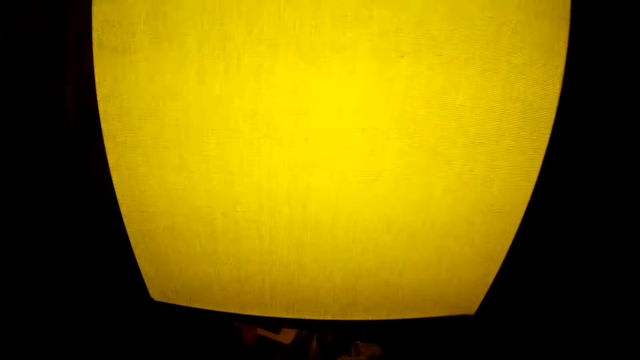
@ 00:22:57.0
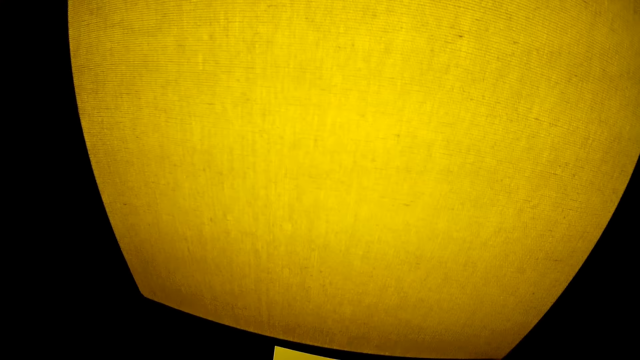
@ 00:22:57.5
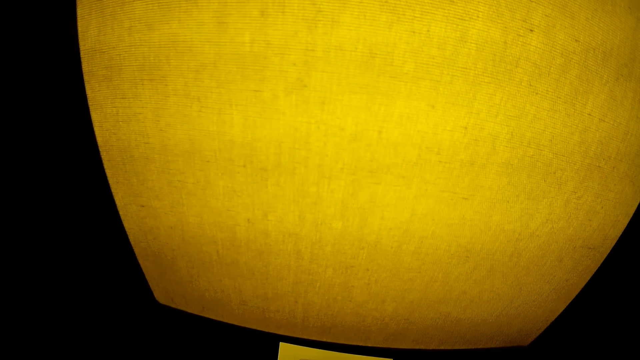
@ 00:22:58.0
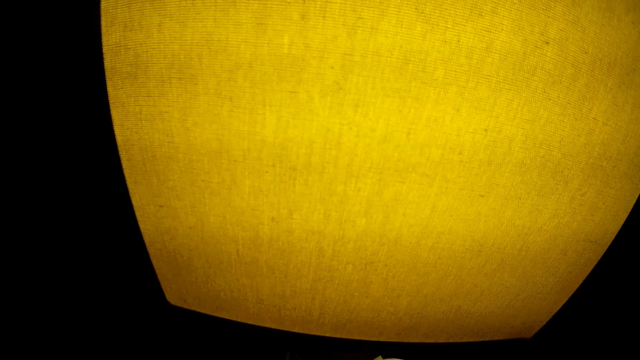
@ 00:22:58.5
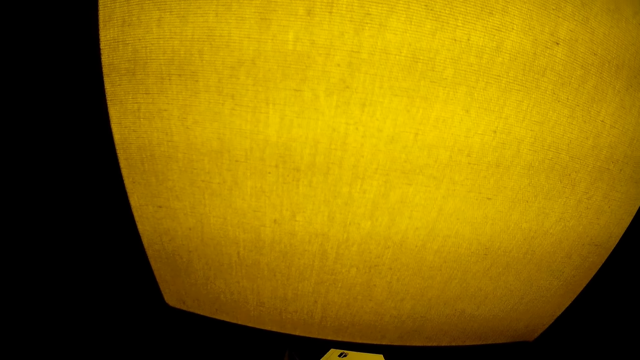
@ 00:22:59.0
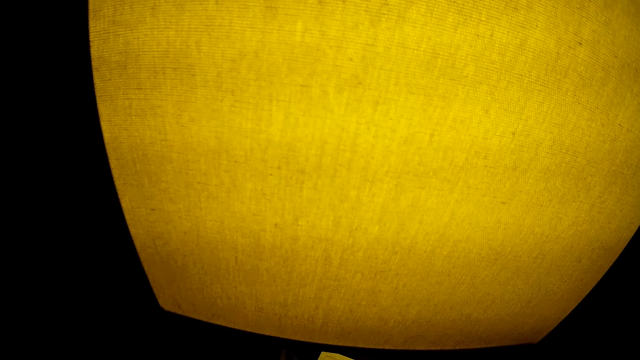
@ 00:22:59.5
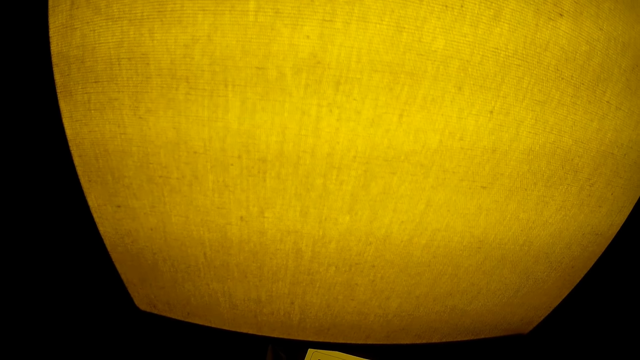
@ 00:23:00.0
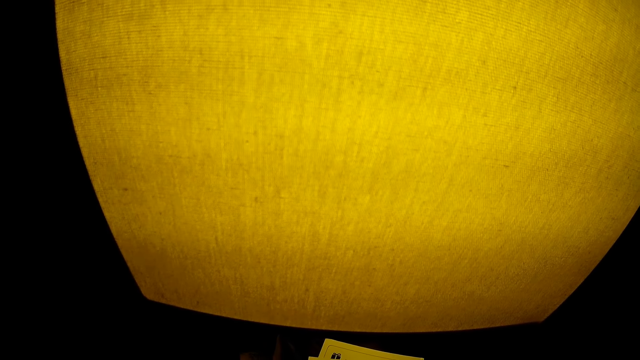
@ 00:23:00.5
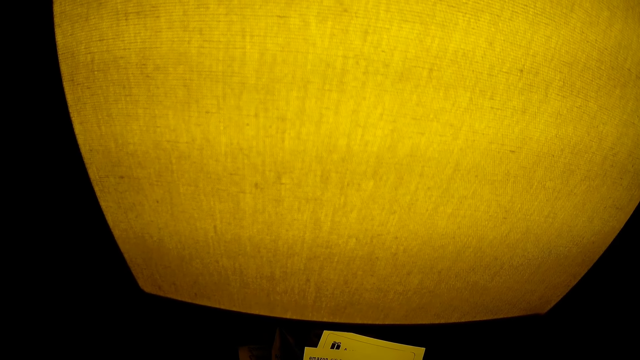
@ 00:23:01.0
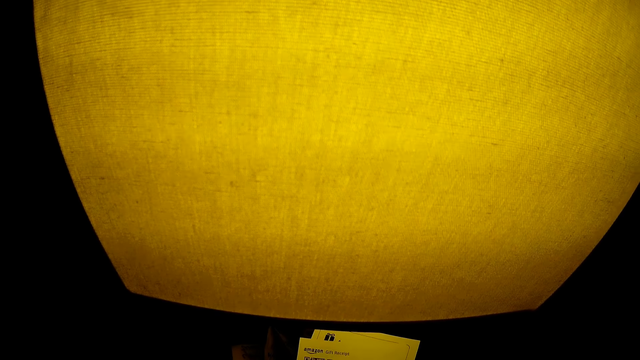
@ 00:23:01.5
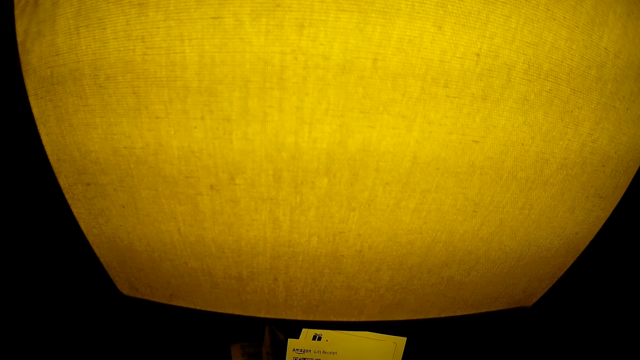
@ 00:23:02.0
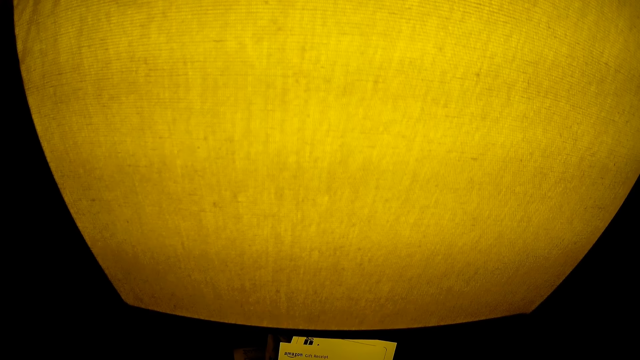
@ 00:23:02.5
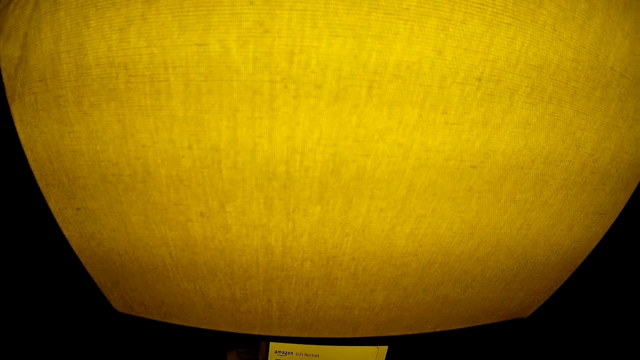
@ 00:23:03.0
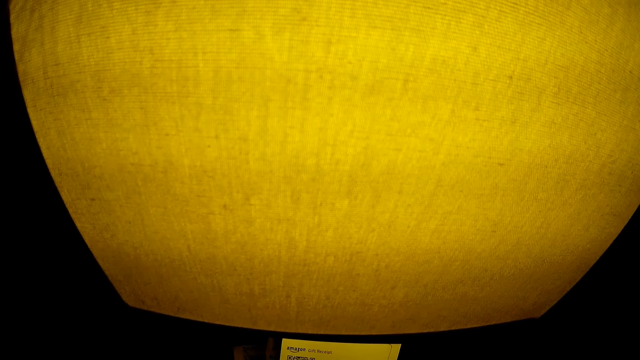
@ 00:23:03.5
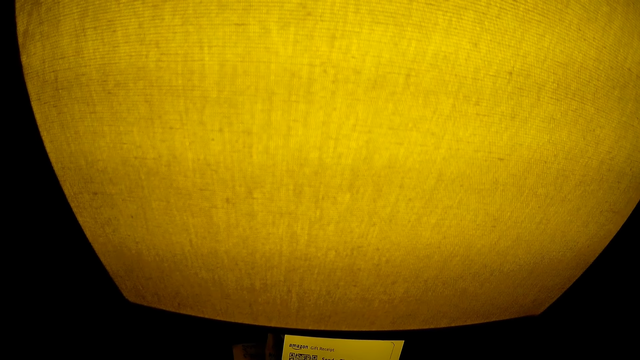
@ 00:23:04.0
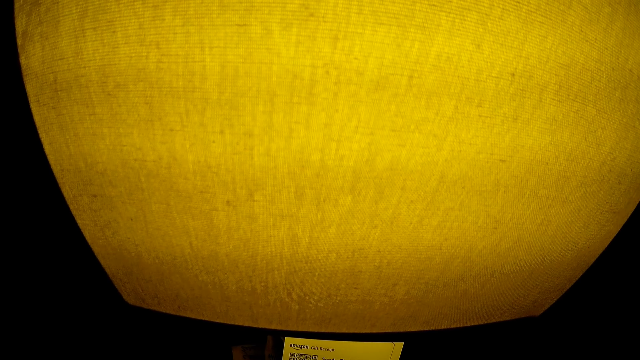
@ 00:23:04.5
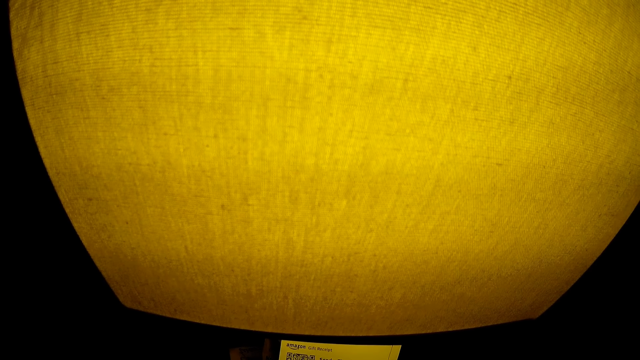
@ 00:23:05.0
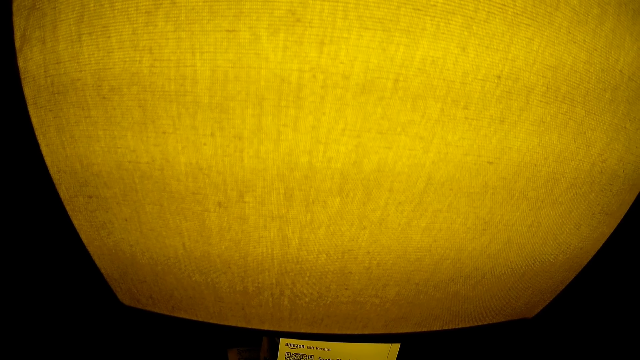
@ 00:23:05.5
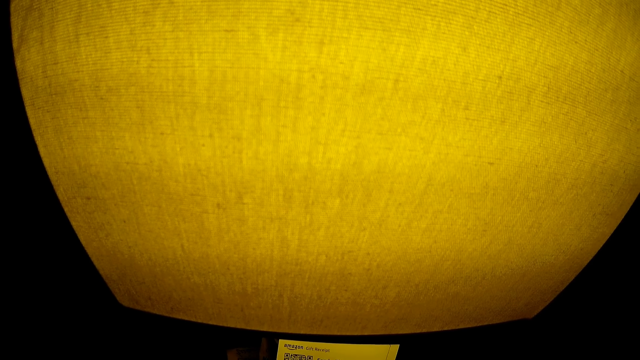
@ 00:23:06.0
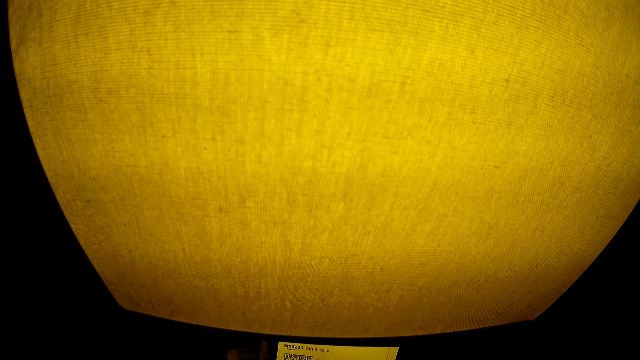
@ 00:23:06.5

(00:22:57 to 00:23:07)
The camera wearer flips the paper. She places the paper under the lamp with her right hand. She reads the paper.

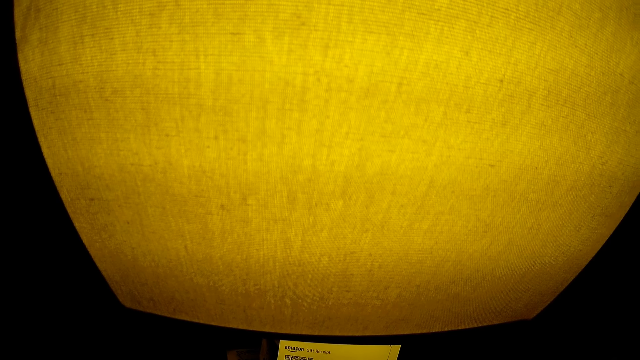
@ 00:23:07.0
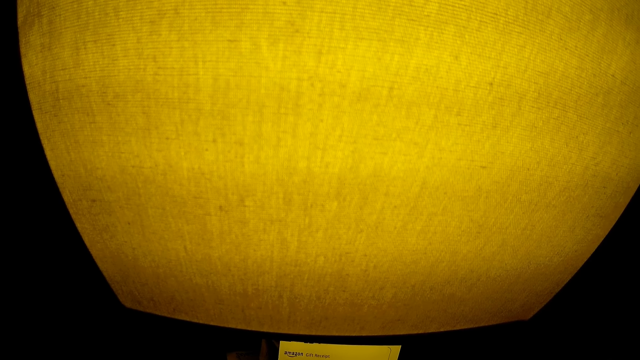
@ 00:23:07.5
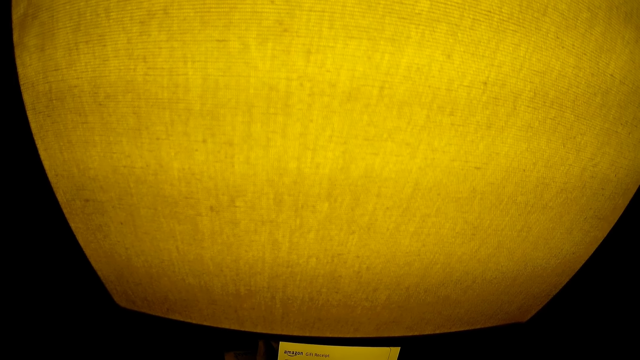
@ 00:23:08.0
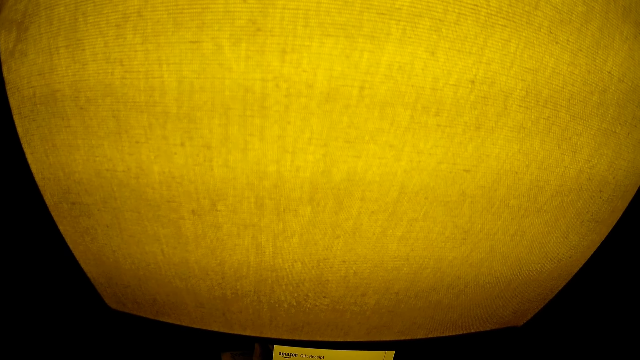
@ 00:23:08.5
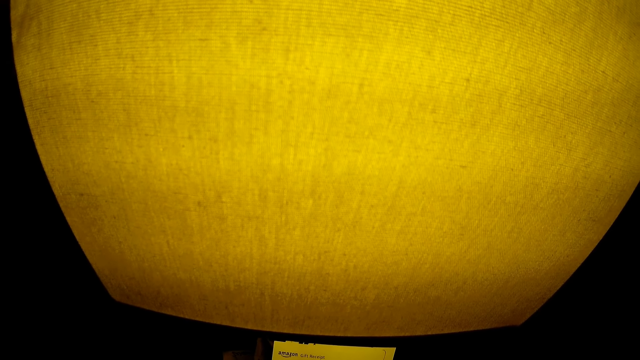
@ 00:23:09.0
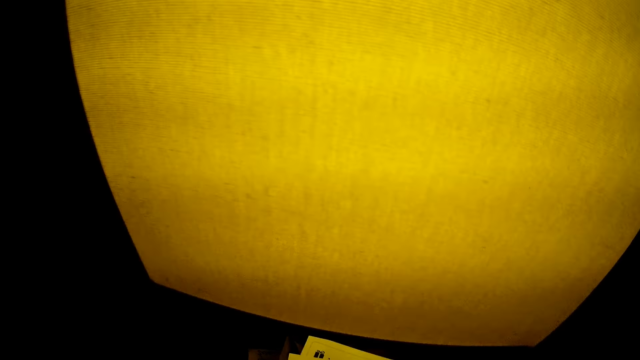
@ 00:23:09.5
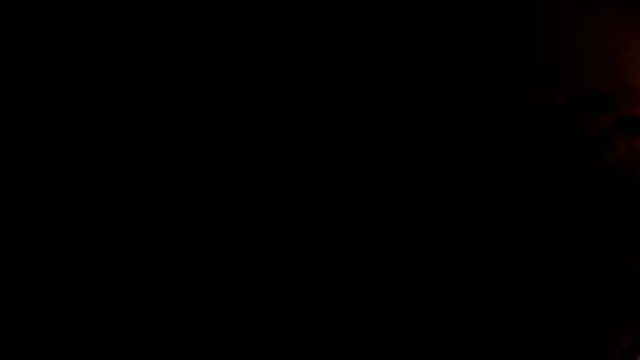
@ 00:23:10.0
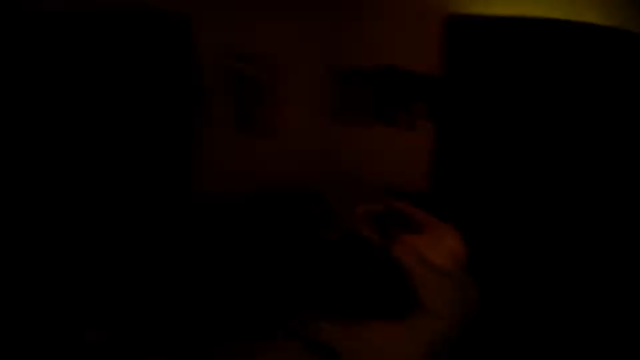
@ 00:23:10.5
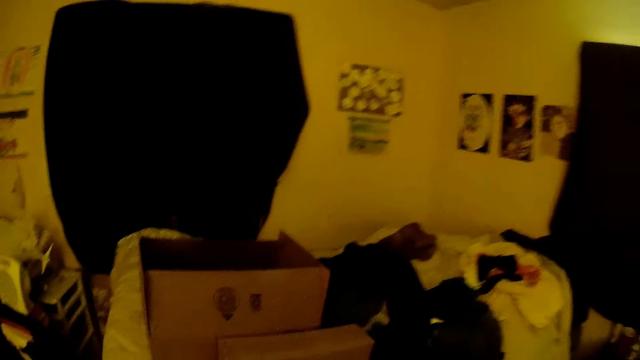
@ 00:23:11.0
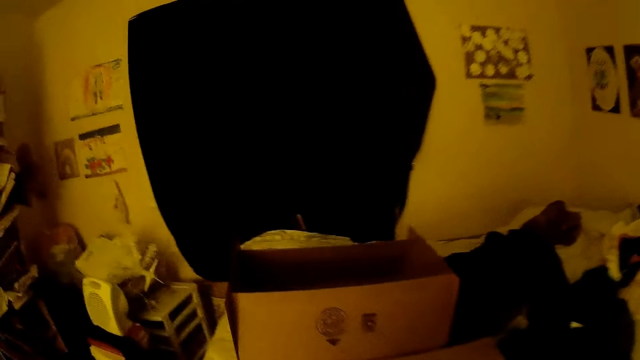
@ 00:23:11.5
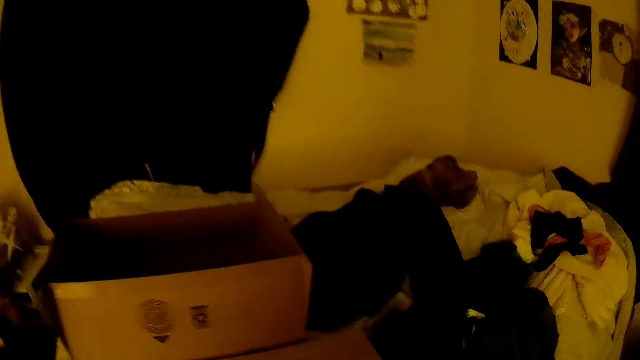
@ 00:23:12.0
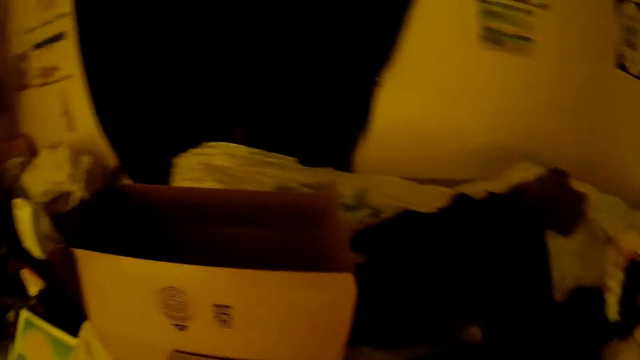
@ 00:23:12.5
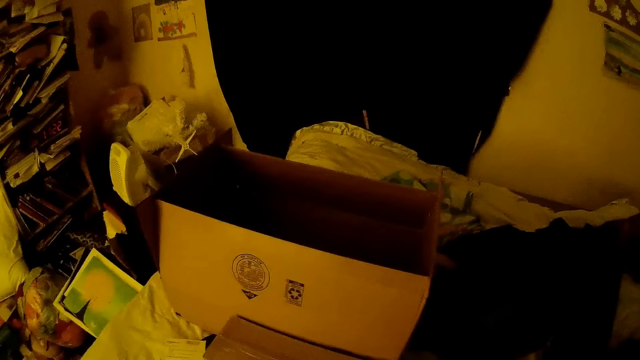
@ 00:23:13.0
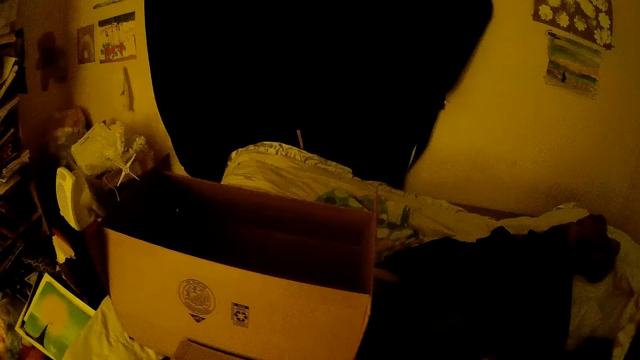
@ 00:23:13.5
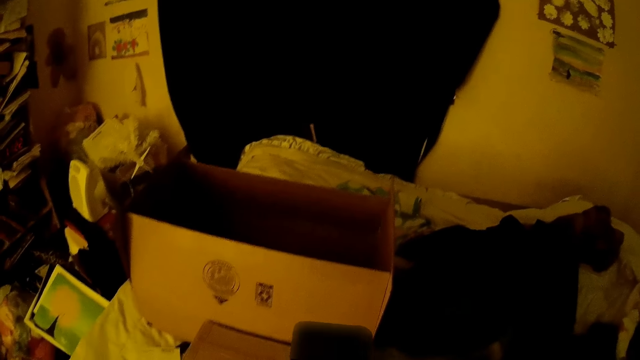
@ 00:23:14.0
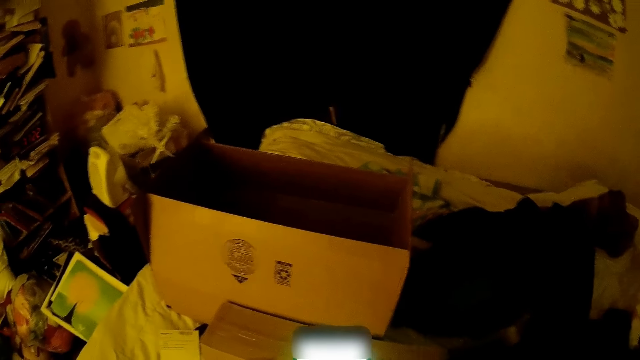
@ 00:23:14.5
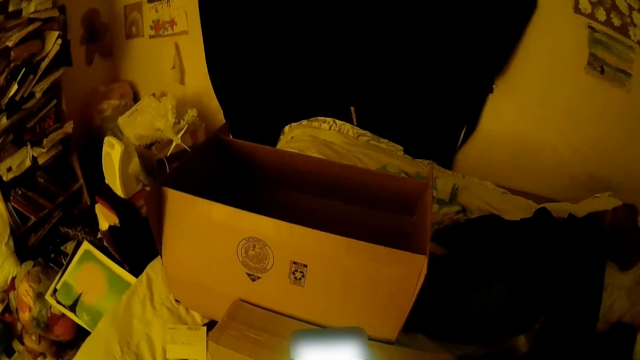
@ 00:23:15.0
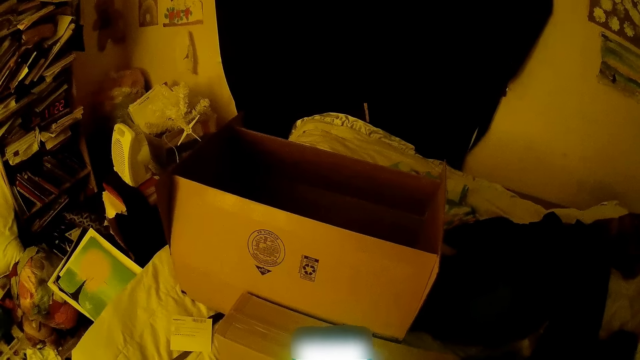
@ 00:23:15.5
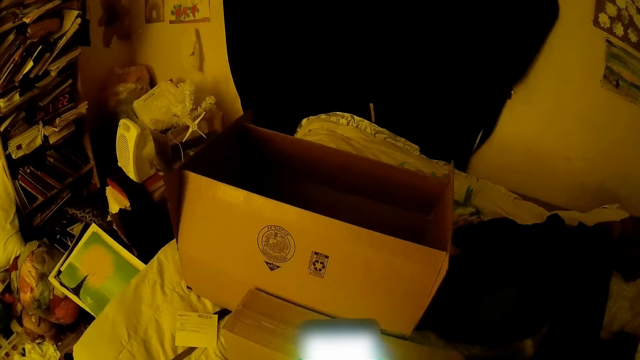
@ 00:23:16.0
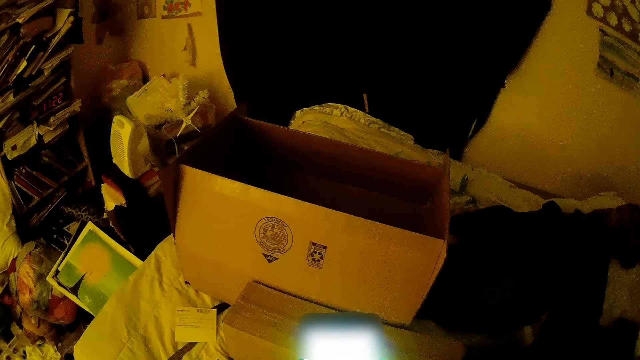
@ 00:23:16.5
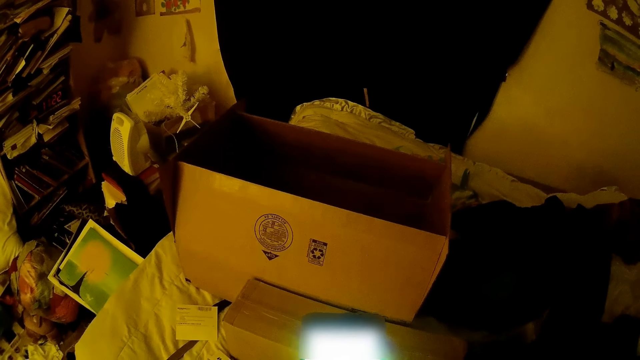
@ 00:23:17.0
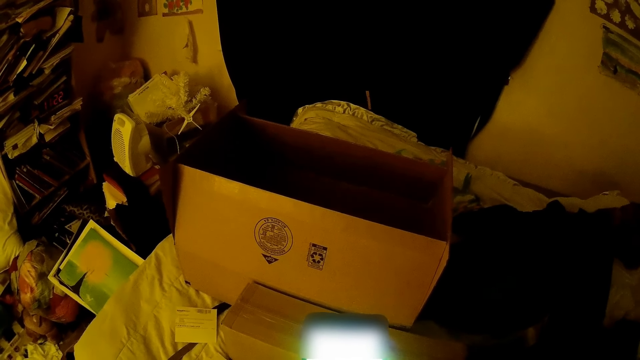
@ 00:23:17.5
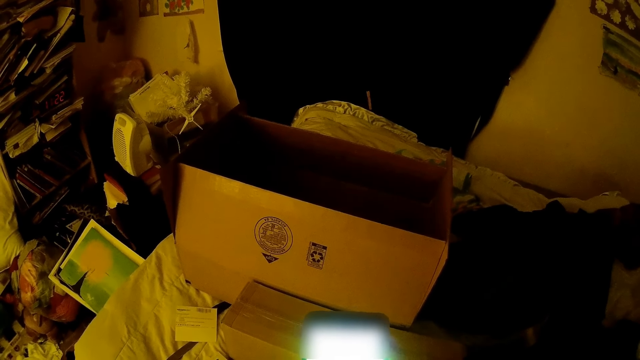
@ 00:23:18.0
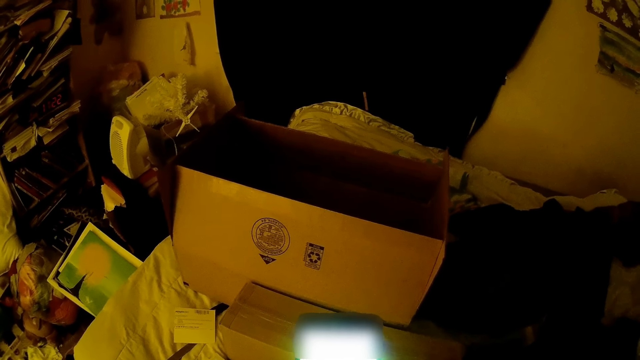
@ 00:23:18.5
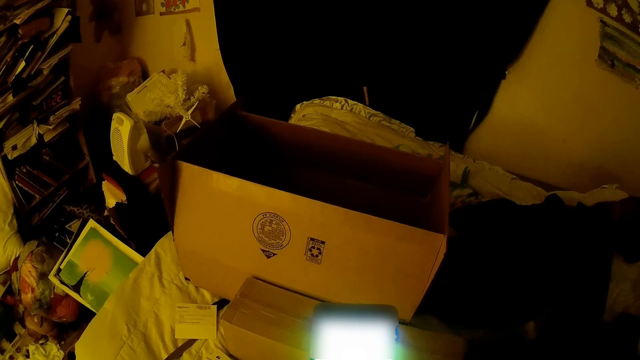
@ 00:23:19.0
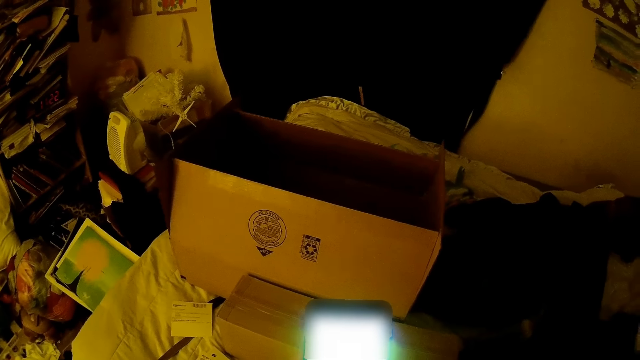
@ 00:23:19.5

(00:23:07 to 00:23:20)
The camera wearer moves around. She operates the phone with her right hand.
